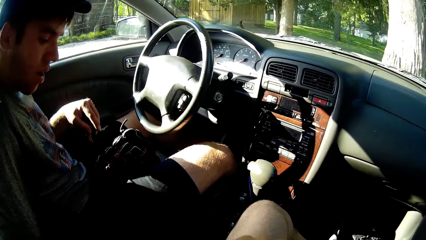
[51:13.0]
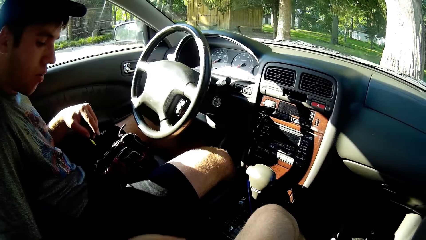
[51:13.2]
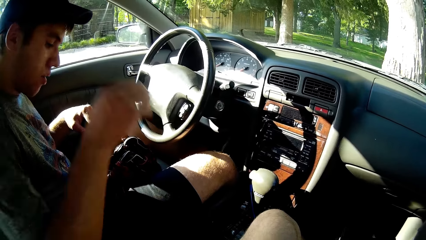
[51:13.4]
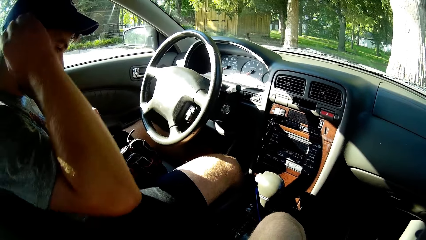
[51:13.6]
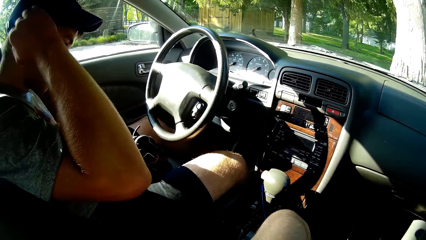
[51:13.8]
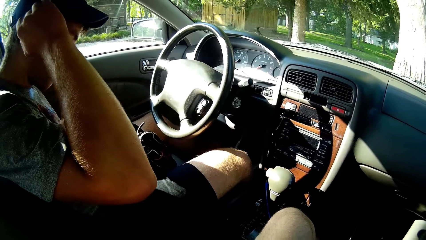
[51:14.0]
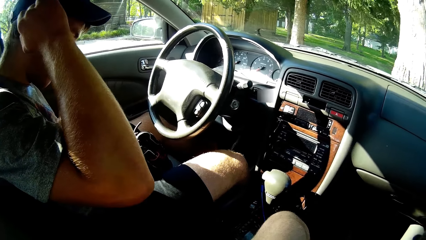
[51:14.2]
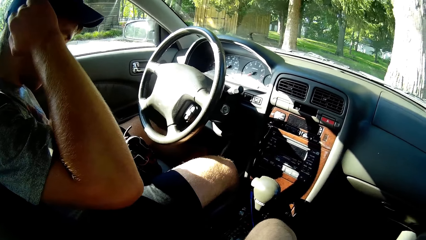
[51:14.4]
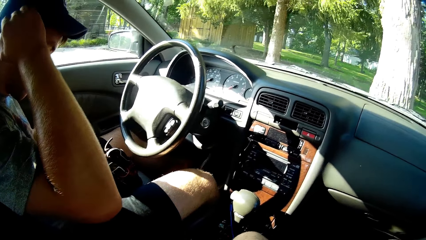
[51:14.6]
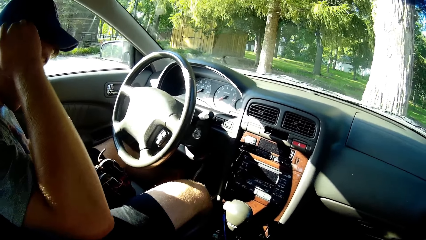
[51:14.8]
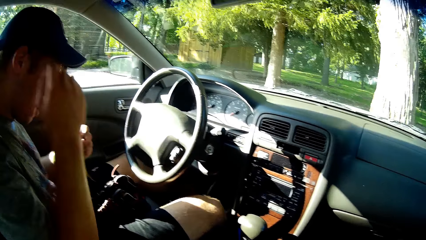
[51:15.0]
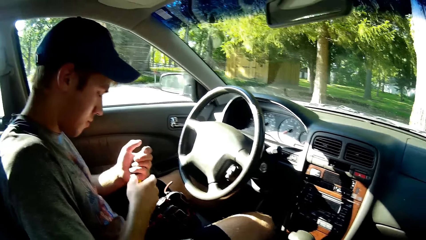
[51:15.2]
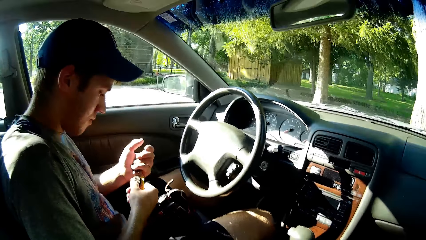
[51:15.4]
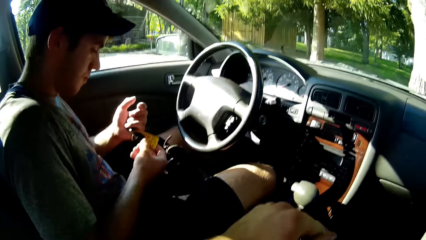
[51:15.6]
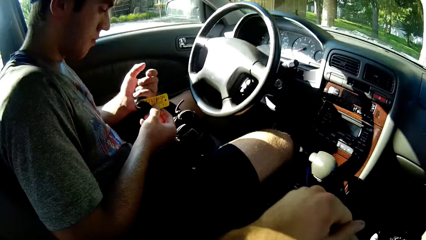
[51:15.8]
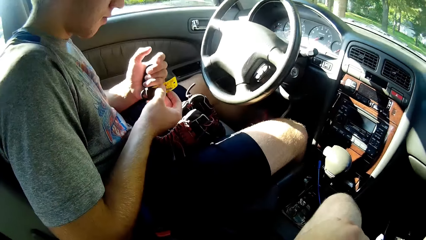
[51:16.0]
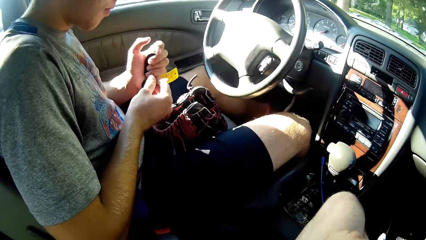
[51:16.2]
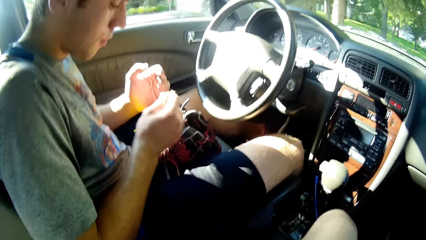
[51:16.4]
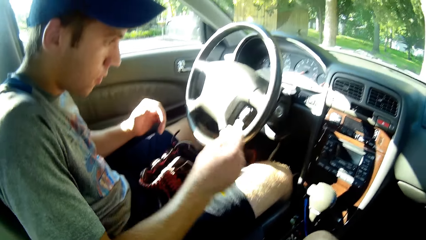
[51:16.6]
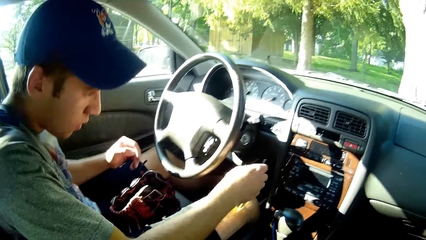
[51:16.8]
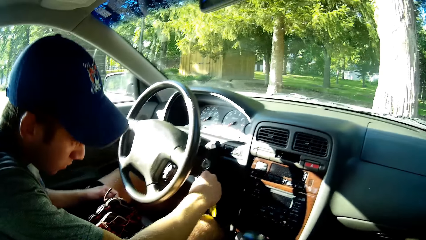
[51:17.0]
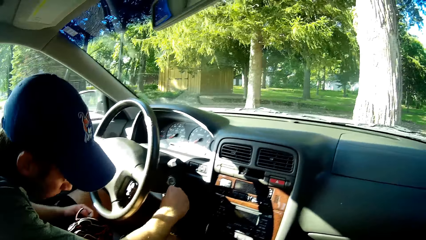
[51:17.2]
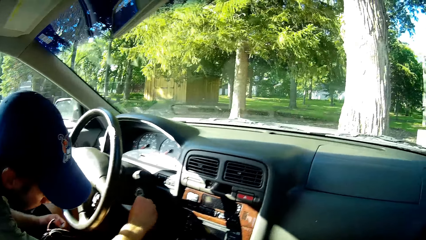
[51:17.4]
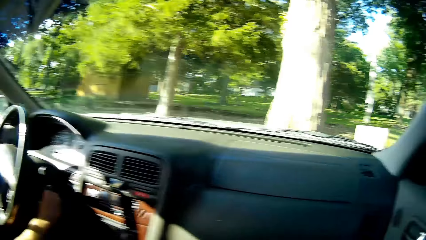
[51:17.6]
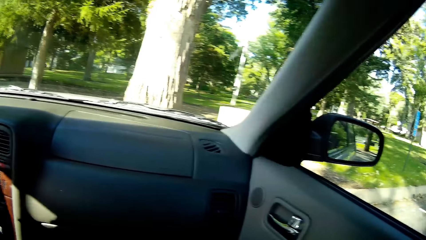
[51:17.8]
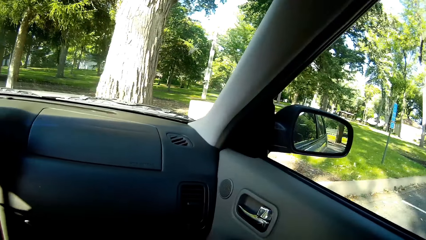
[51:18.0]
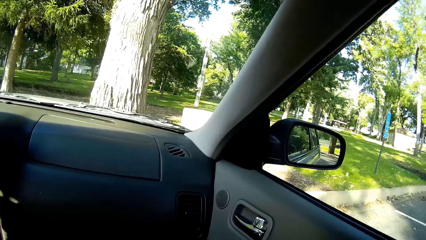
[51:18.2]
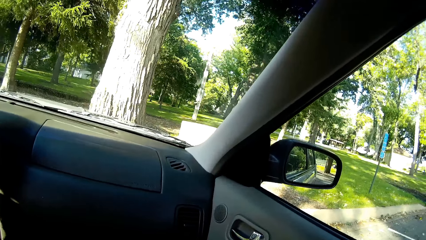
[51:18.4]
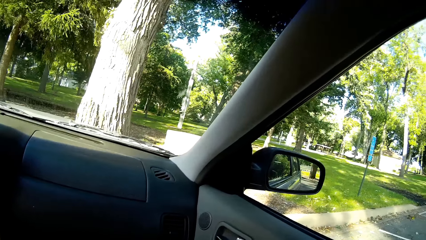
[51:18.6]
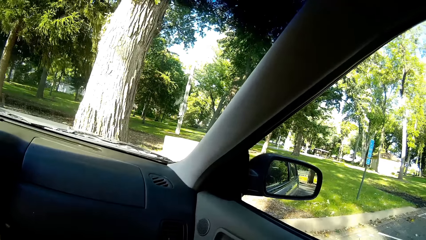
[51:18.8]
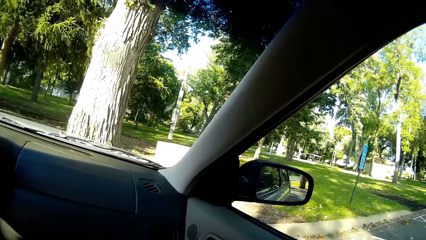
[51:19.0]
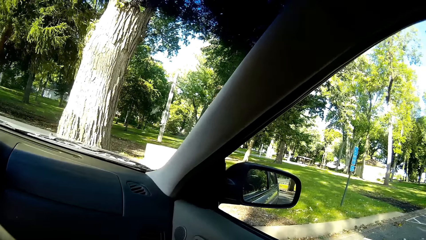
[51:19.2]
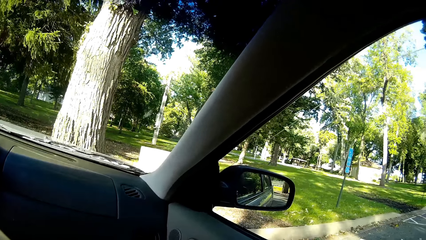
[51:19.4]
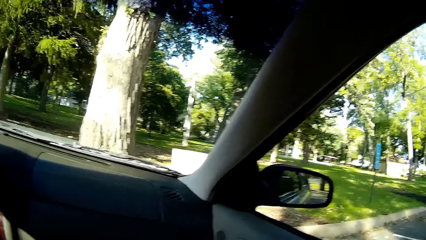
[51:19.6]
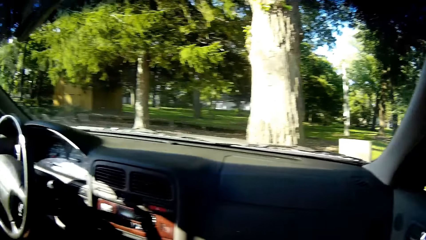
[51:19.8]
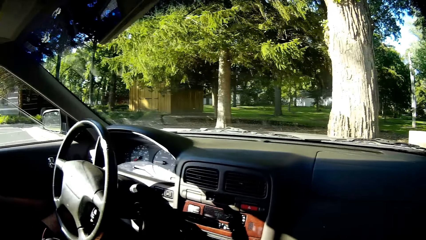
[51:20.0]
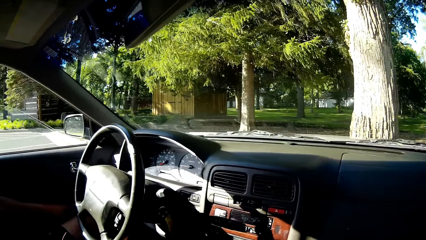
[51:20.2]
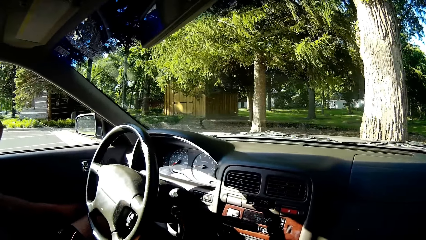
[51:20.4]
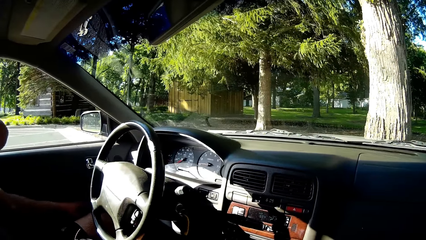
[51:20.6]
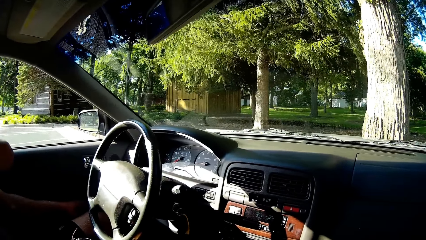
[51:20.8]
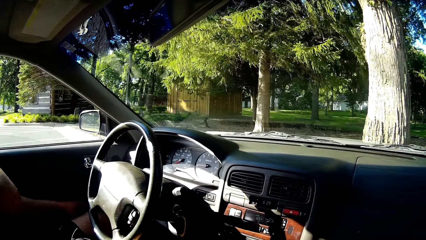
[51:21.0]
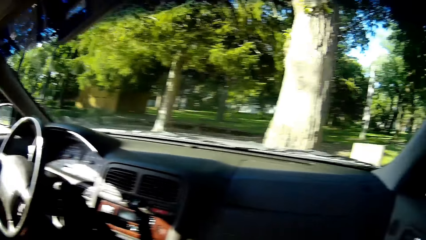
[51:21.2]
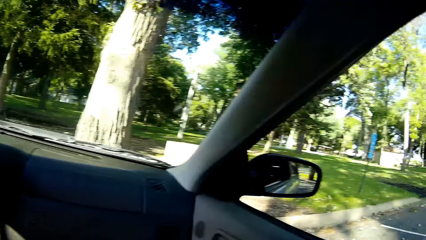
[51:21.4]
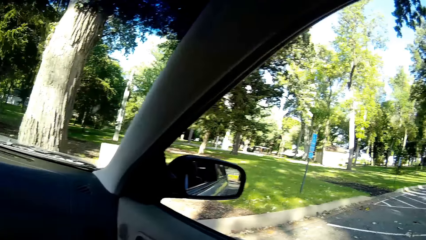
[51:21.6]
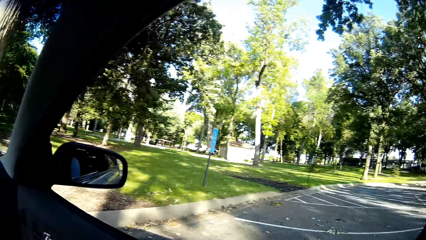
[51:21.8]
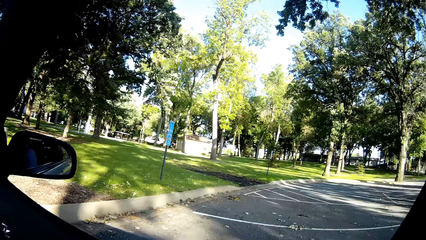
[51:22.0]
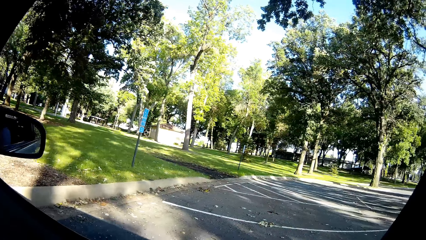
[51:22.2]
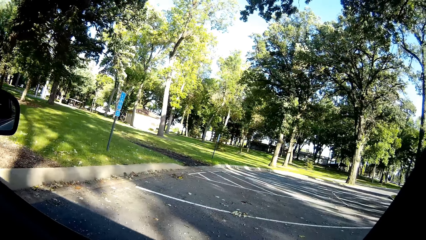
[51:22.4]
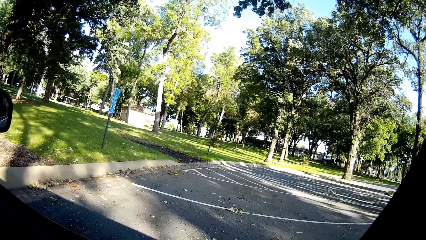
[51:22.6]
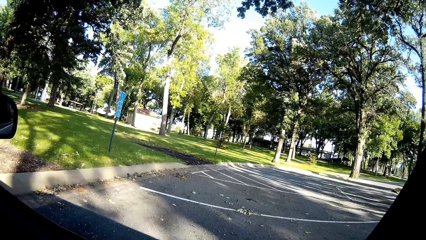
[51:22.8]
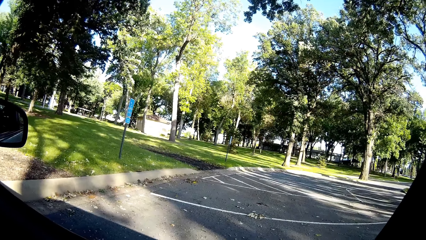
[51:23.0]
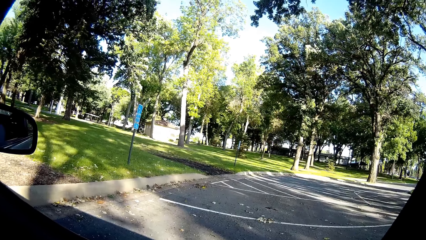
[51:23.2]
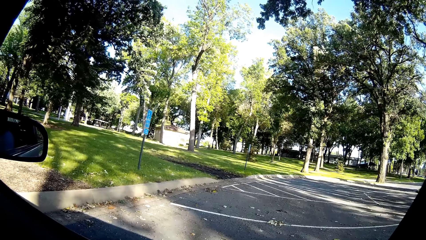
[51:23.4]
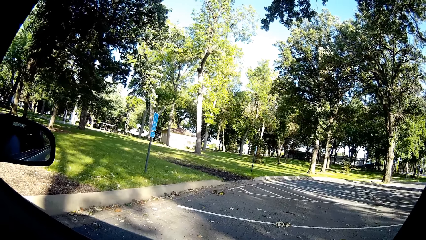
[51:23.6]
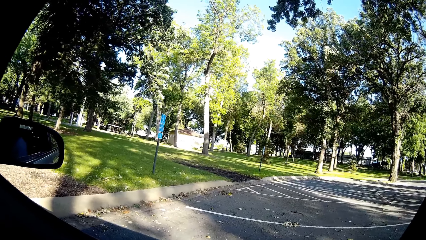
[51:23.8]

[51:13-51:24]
A man holds his ear, withdraws his hand from the ear, and holds the car key with both hands. The camera wearer looks at the man. The man inserts the key in the car. The camera wearer looks around.

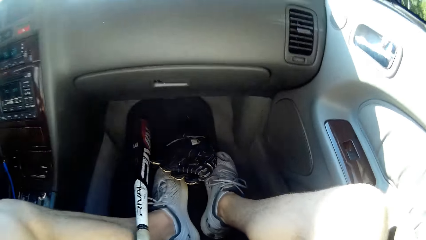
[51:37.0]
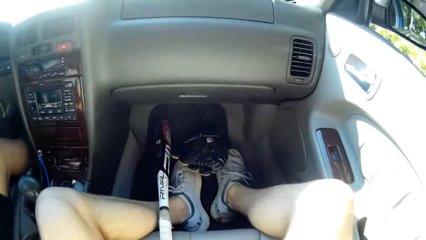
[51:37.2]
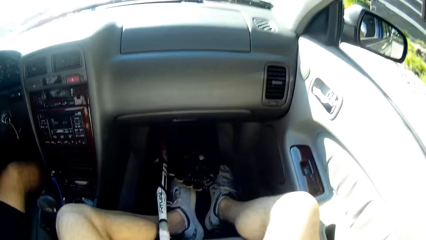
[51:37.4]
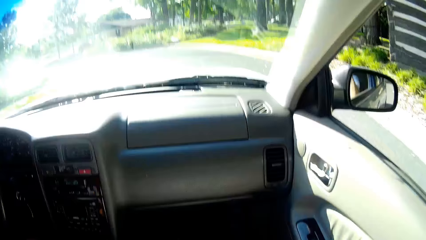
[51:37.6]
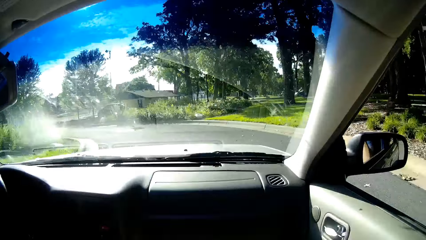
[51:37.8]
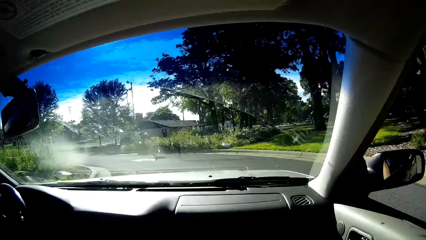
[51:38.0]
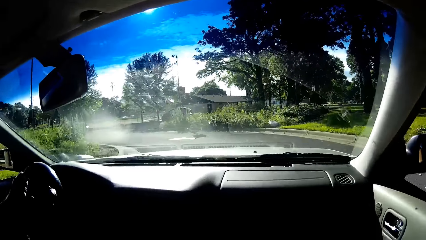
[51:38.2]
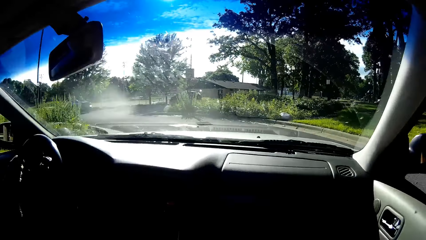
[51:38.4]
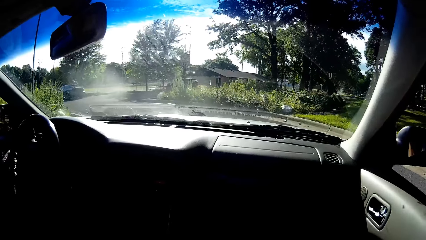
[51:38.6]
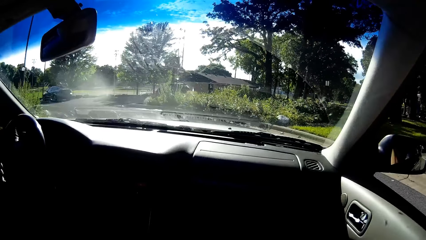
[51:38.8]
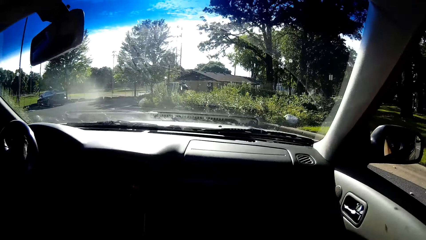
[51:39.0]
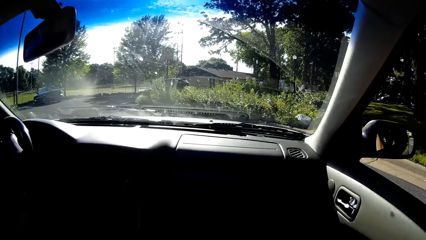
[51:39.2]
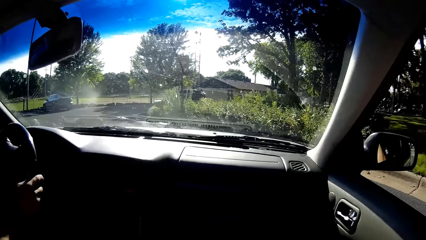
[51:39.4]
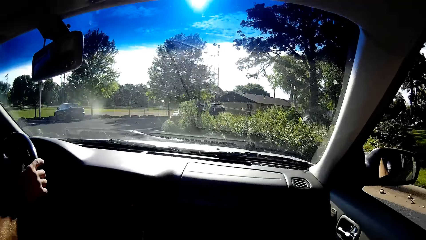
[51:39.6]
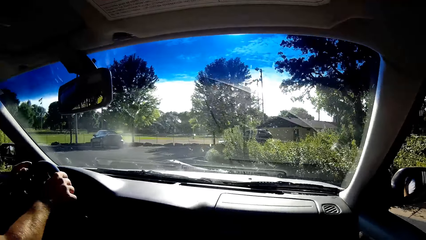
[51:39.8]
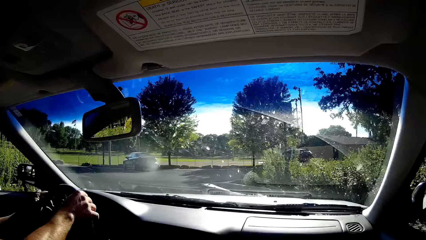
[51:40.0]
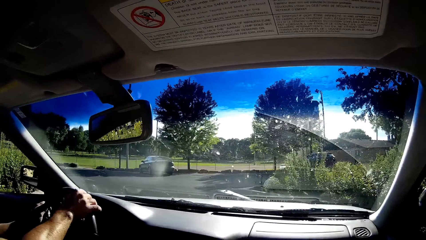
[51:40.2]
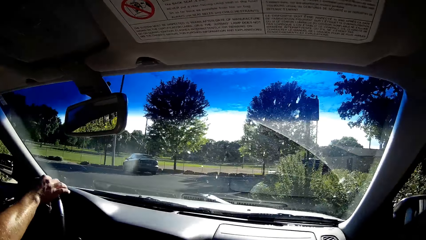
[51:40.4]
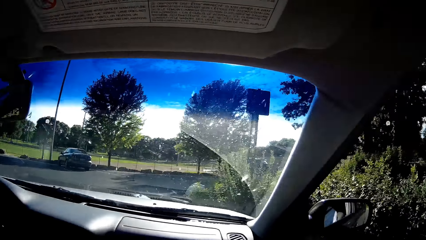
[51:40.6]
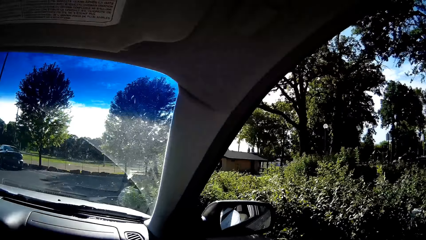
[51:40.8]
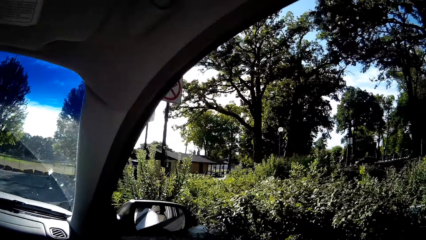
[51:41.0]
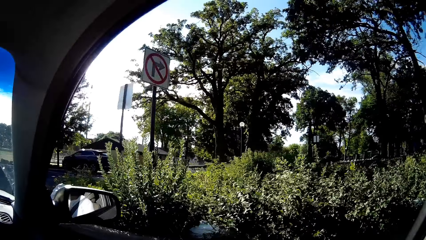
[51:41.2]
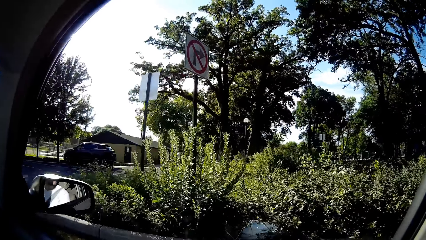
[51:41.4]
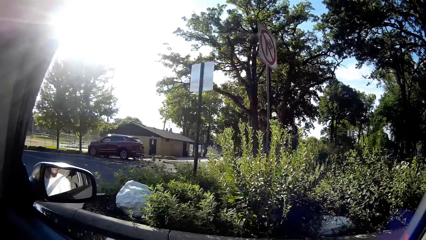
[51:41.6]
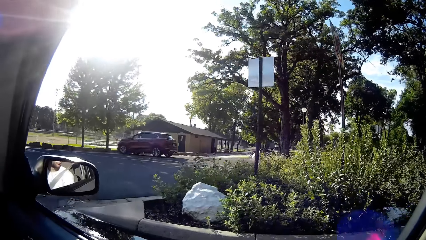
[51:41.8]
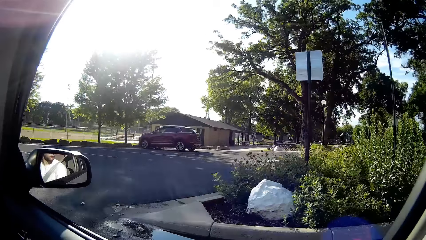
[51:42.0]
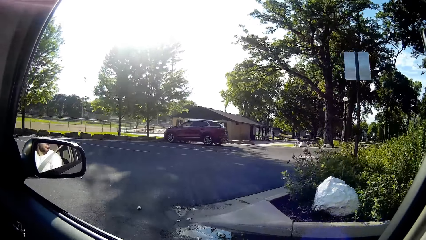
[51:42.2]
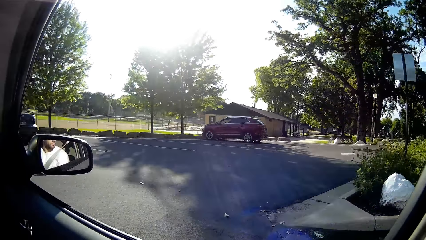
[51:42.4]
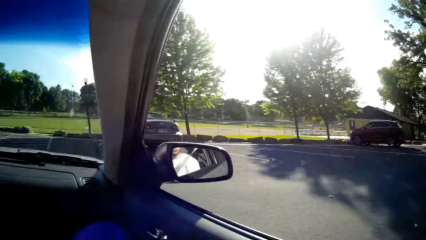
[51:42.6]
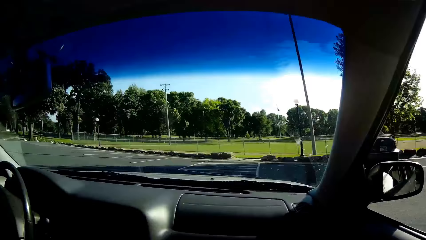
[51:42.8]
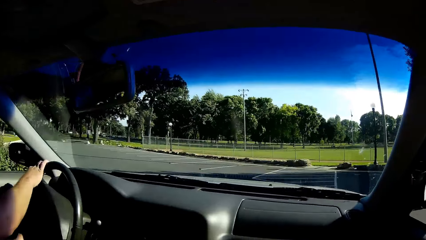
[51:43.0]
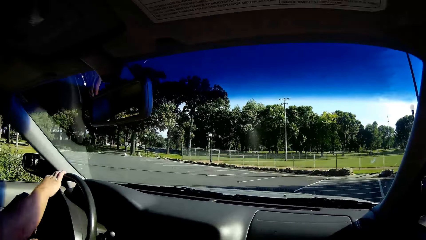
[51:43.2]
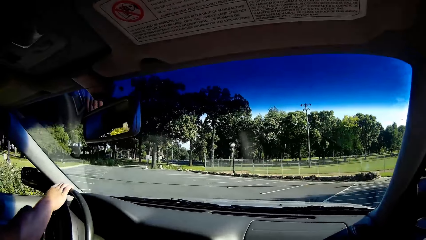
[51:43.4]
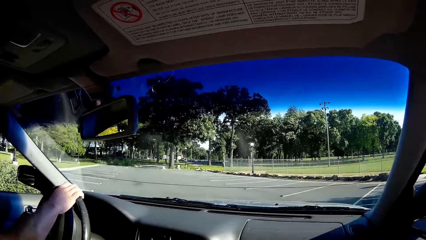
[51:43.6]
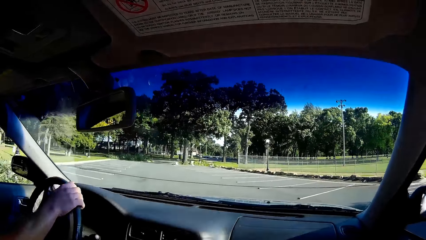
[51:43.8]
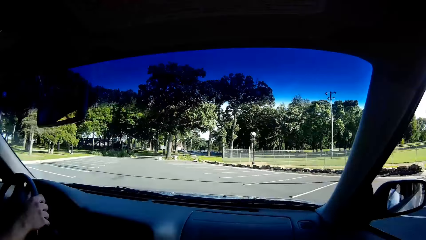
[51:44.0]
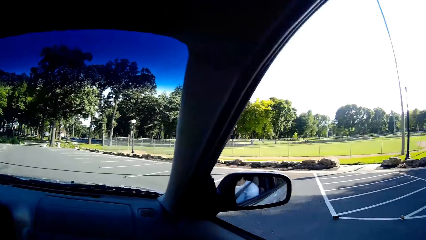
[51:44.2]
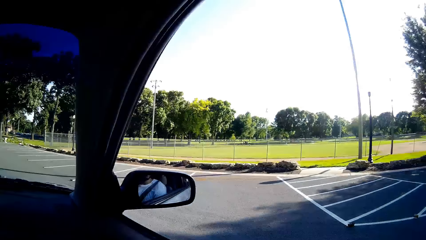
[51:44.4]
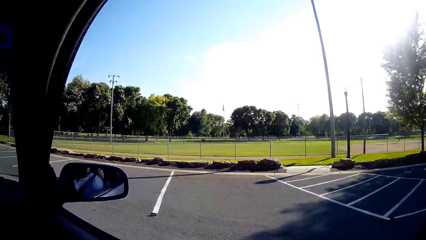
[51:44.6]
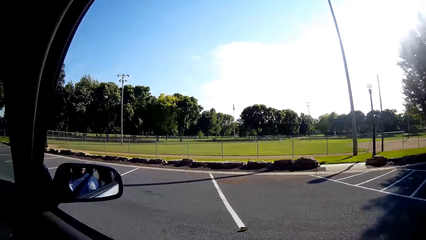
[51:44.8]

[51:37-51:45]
A man drives the car.
